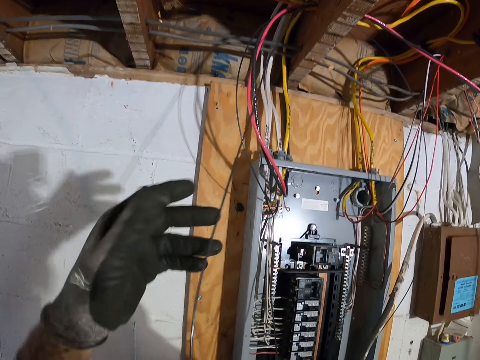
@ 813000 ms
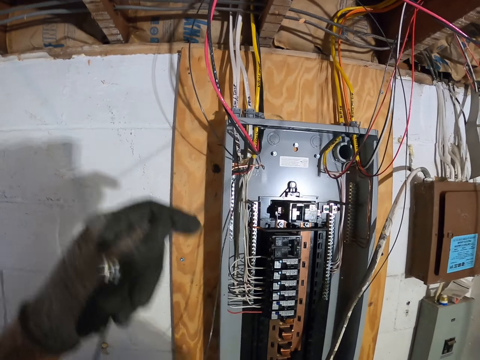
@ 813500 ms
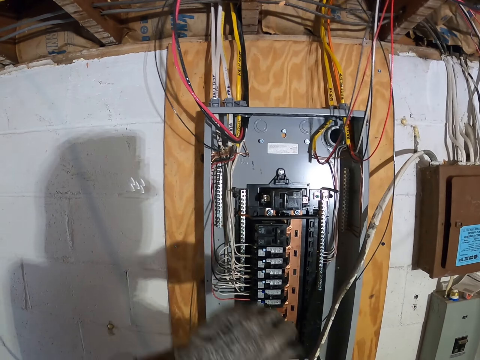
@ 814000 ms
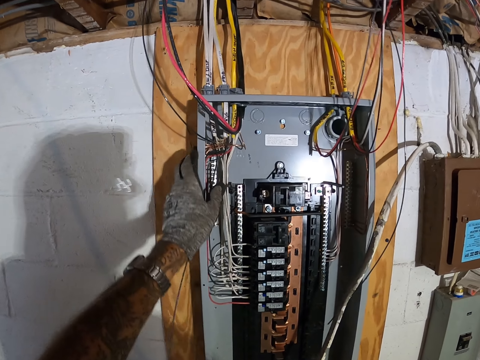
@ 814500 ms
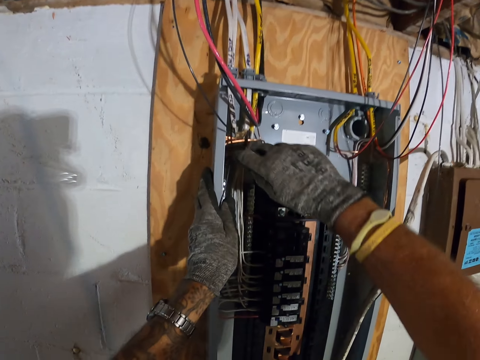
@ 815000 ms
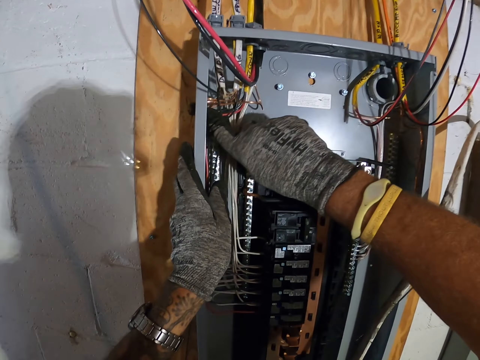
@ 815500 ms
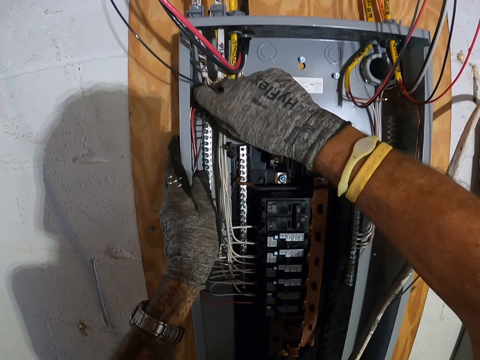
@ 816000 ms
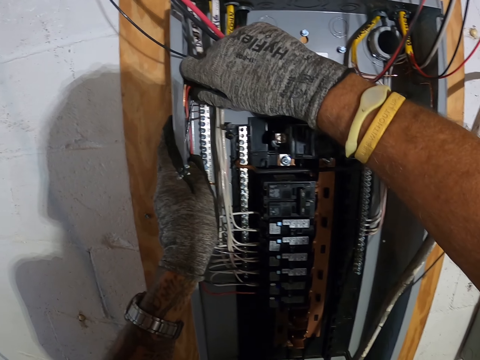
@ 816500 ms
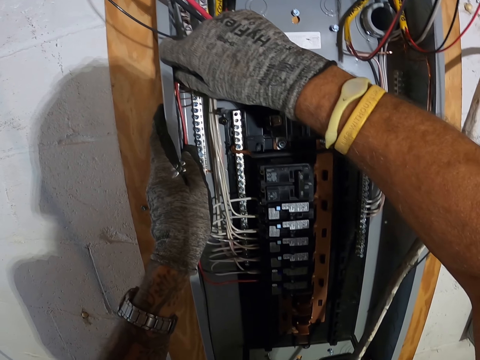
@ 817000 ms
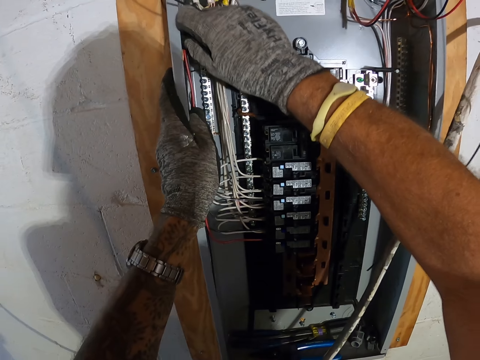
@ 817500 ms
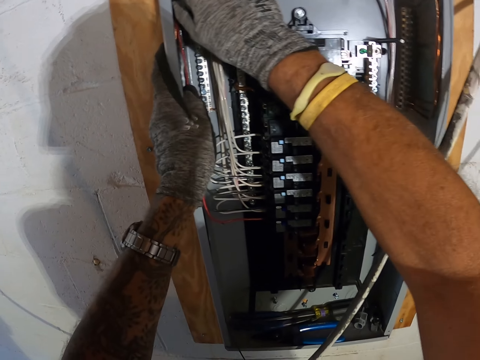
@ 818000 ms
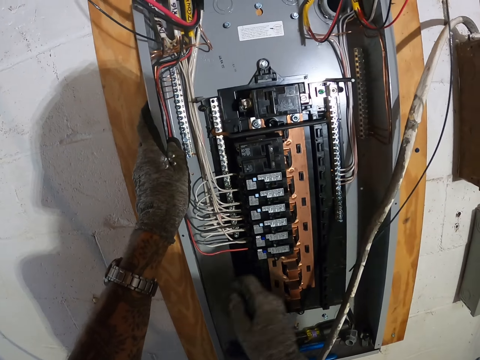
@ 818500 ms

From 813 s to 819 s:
The camera wearer pulls a black cable.

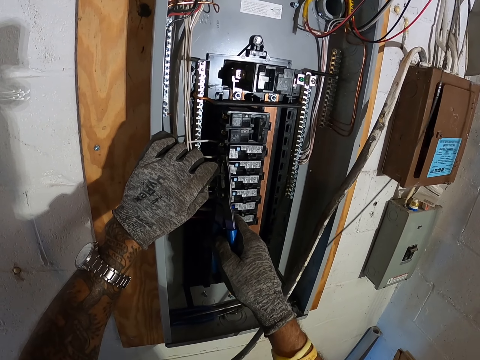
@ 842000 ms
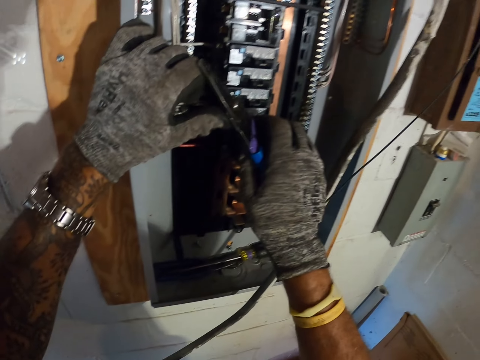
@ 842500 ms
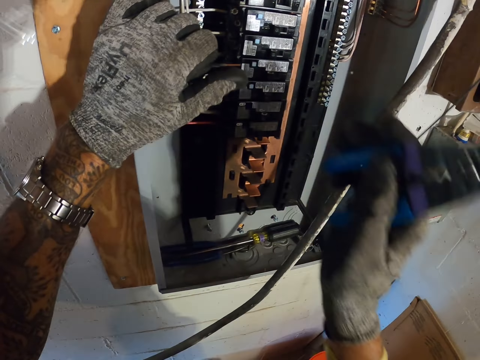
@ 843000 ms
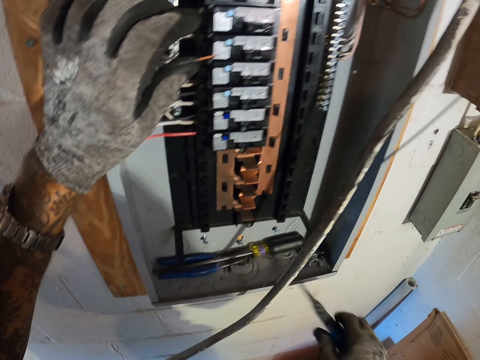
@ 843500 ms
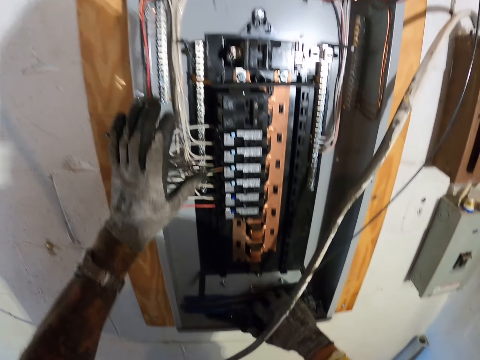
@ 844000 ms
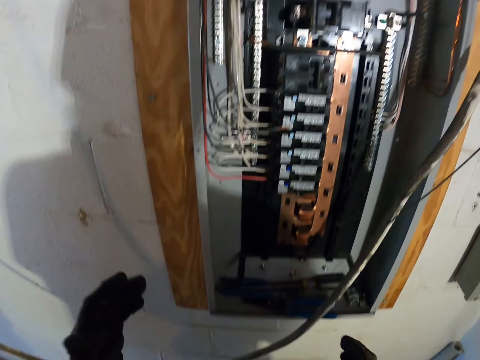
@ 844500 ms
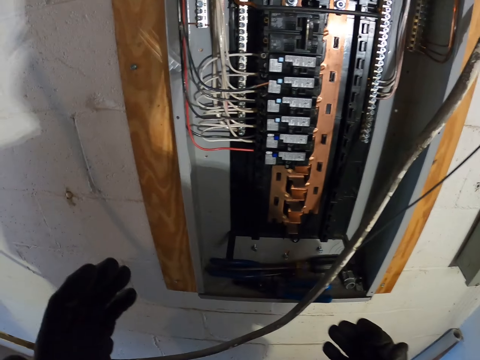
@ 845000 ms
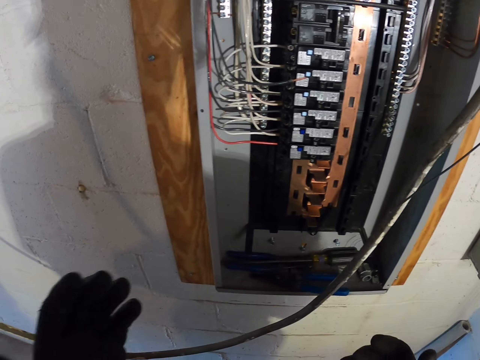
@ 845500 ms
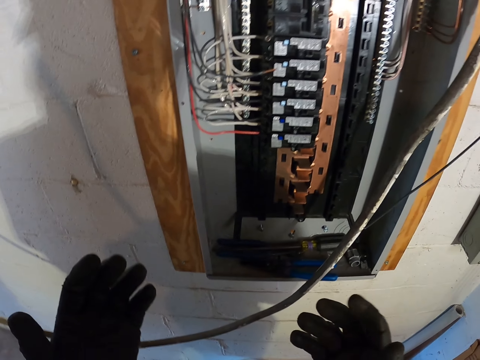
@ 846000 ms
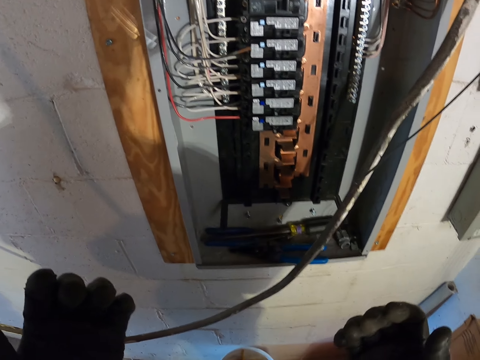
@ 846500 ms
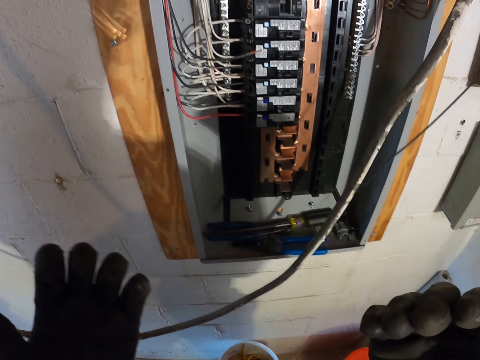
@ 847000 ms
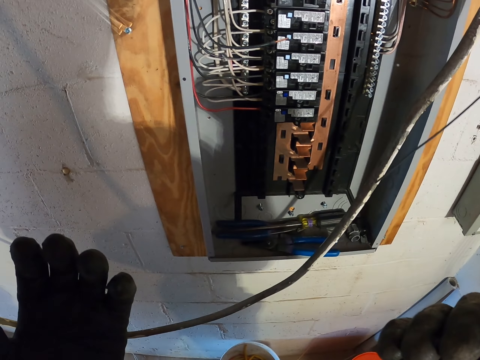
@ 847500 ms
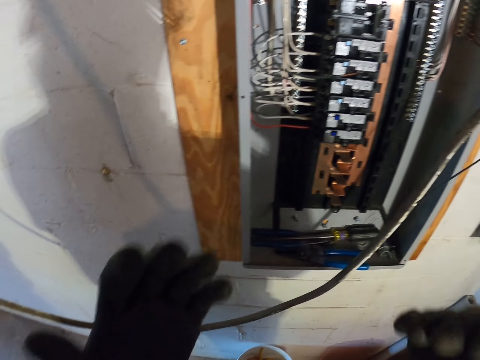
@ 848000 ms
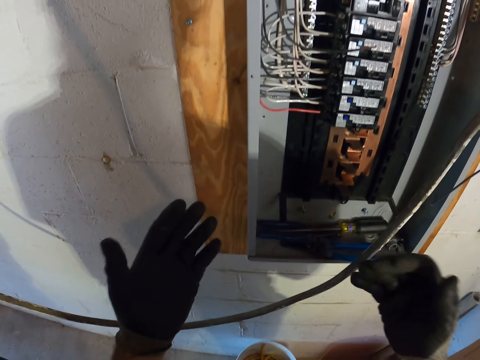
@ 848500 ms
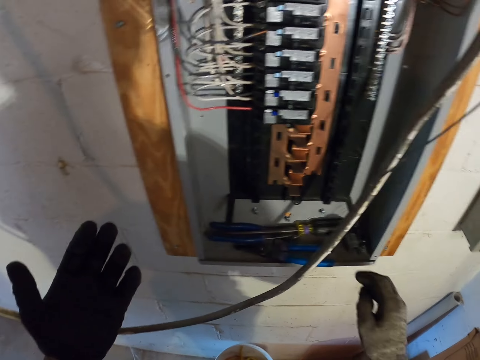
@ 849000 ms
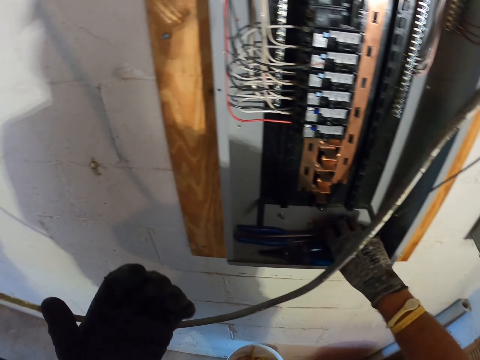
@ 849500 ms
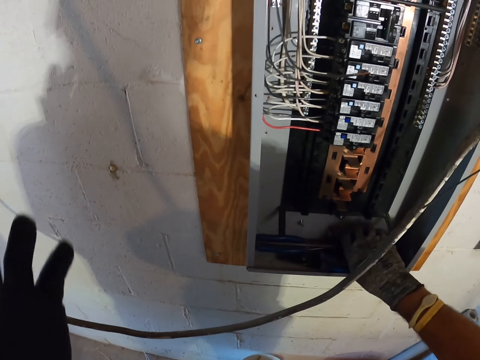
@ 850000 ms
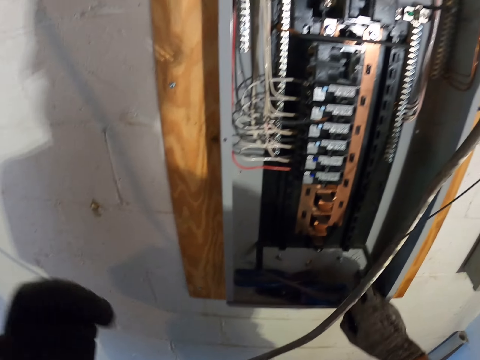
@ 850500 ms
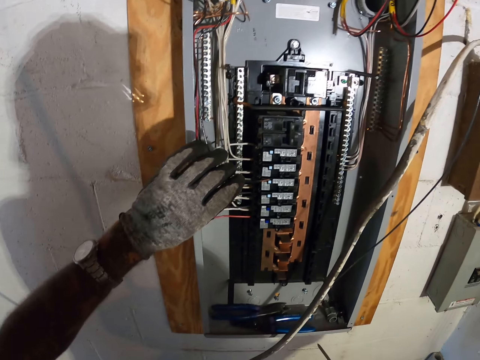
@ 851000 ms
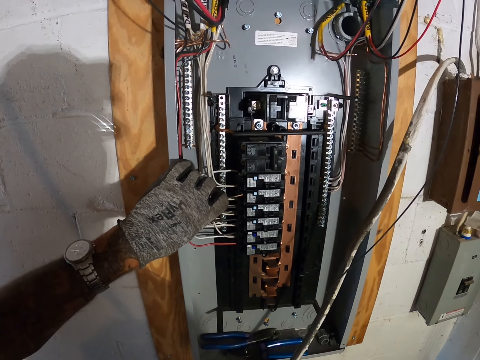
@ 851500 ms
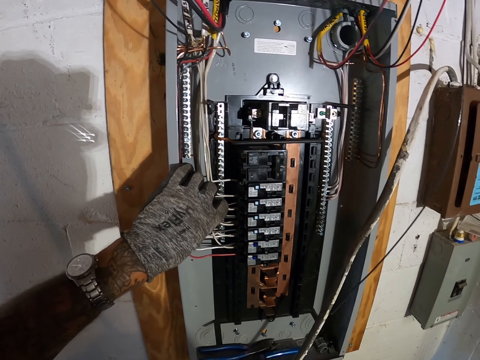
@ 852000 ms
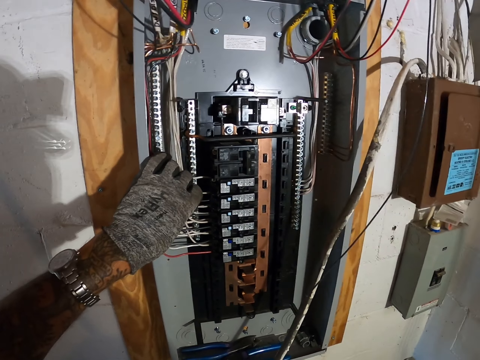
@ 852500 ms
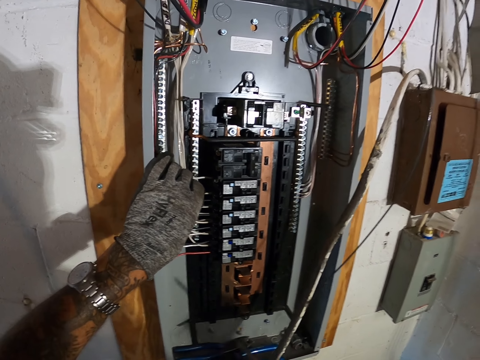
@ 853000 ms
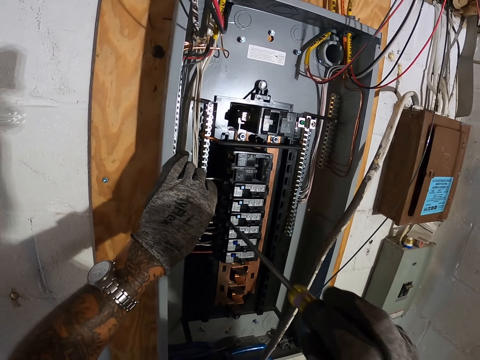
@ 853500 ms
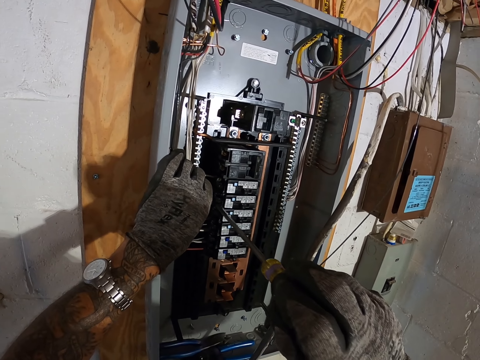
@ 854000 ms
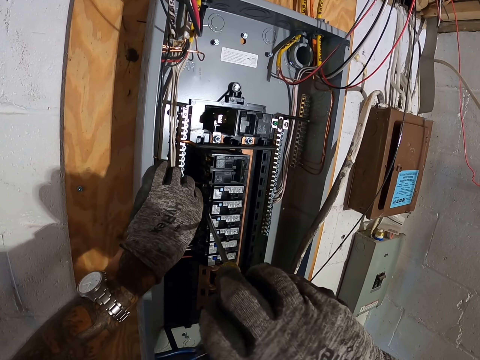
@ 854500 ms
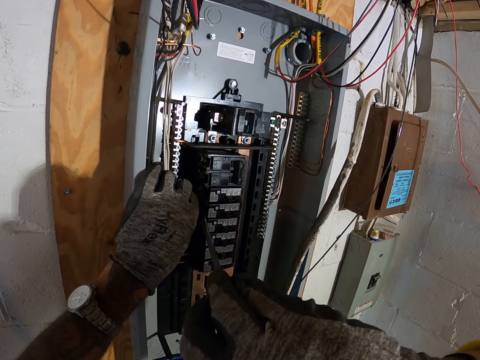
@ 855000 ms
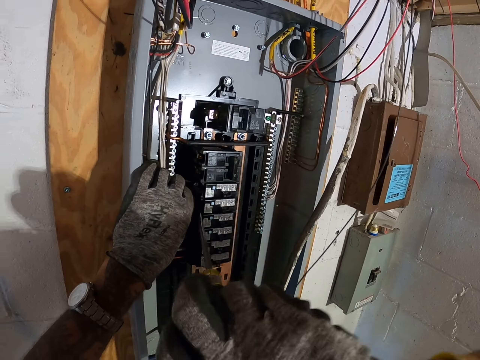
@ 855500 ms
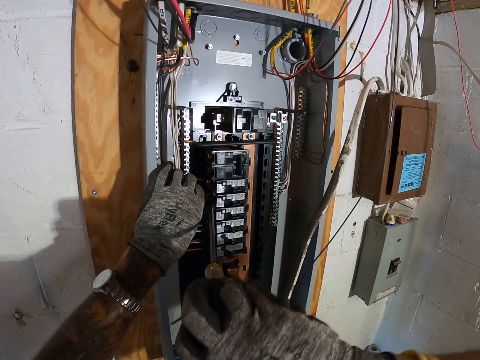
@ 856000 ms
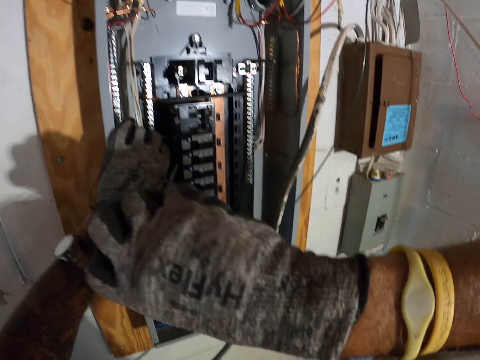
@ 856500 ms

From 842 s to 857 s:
The camera wearer puts down the pliers. They shake the hands. They pick up a screwdriver. They screw in a wire in the power box using the screwdriver.

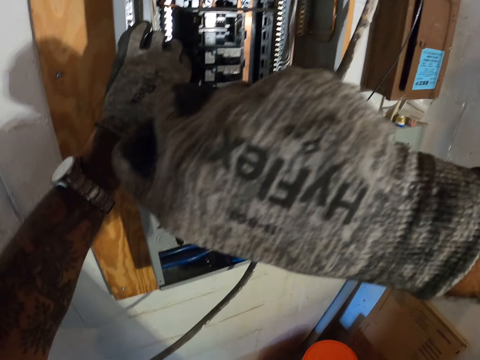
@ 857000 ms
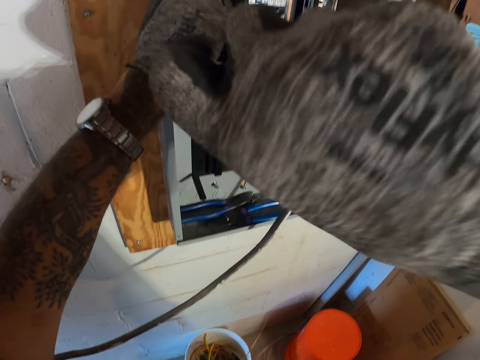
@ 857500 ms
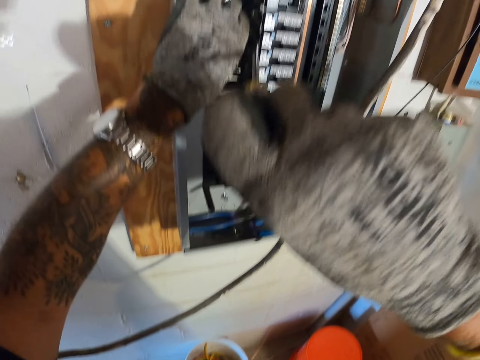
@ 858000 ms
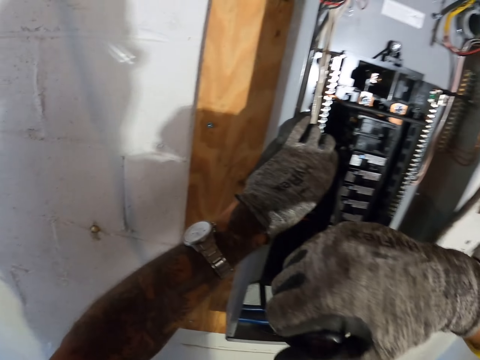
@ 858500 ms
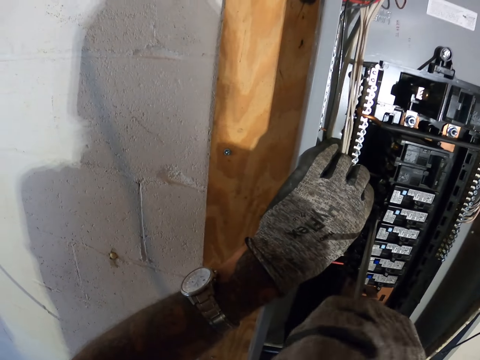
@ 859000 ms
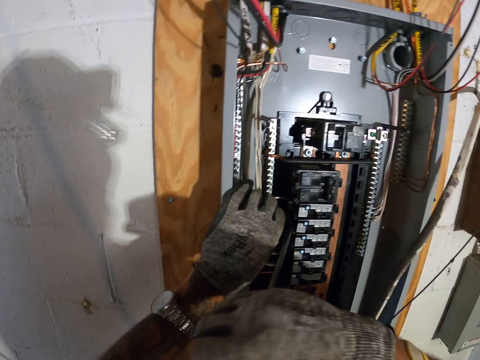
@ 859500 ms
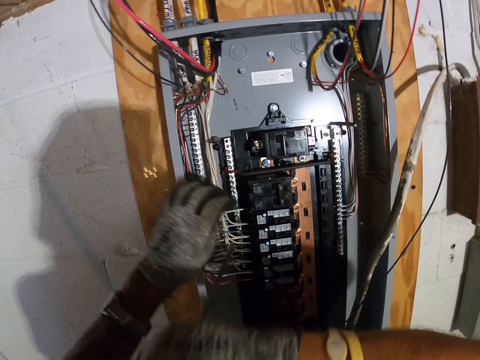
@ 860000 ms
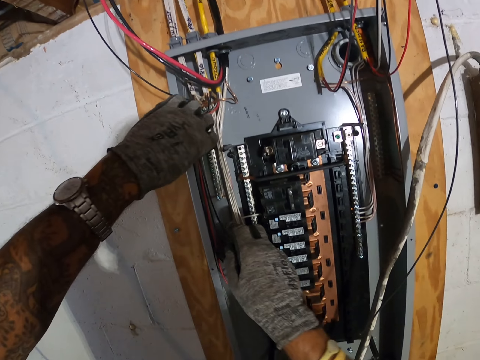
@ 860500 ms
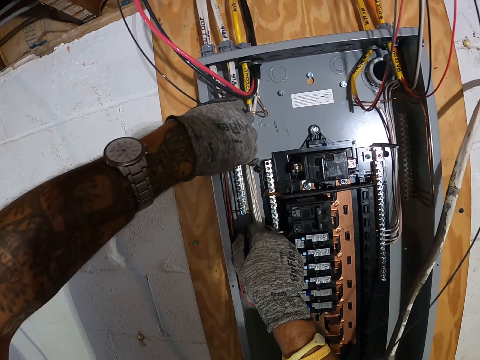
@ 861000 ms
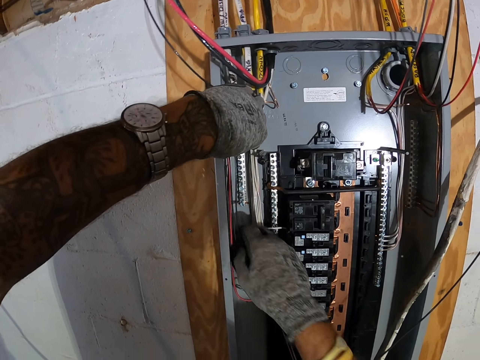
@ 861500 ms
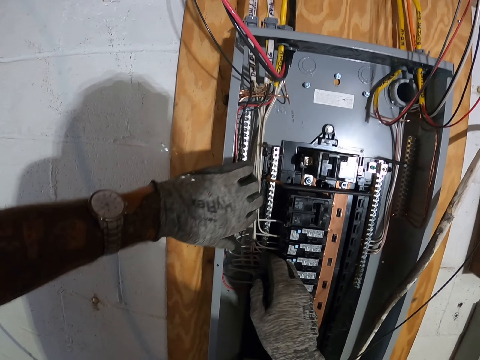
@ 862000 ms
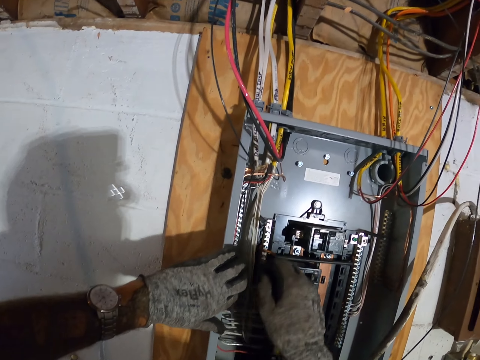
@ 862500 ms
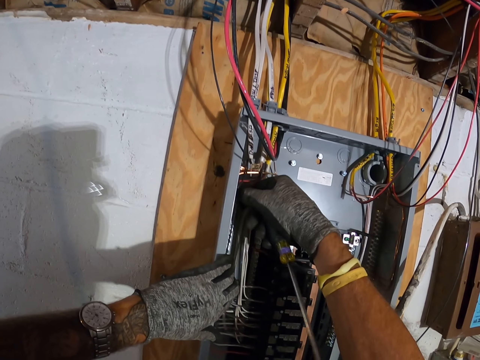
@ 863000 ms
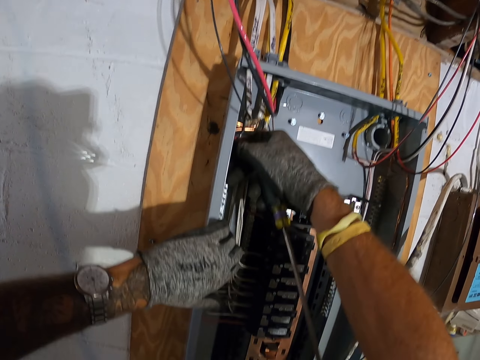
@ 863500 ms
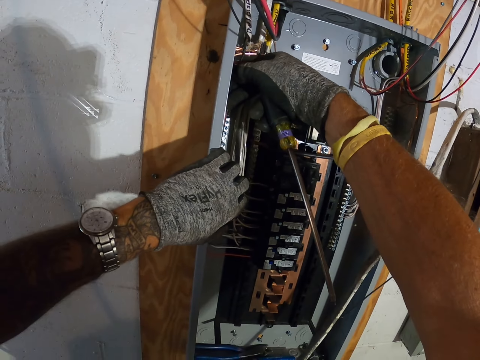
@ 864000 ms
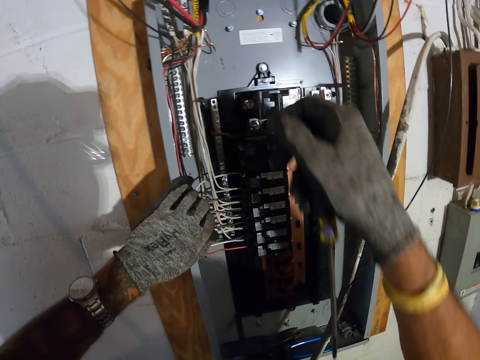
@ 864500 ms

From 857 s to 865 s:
The camera wearer fixes the wires using hands. They align the wires in the power box.
